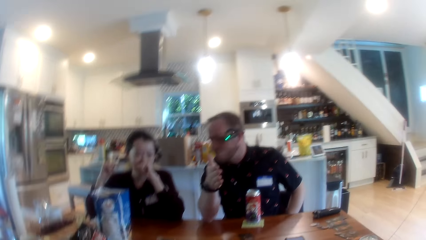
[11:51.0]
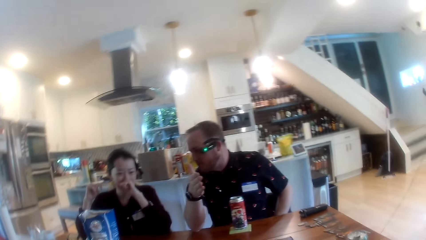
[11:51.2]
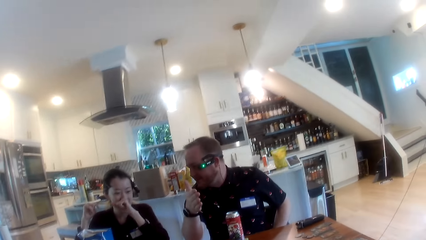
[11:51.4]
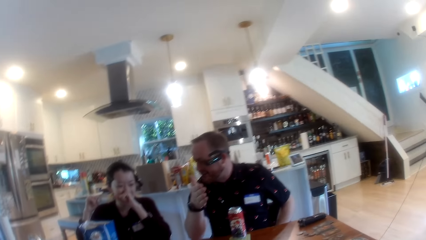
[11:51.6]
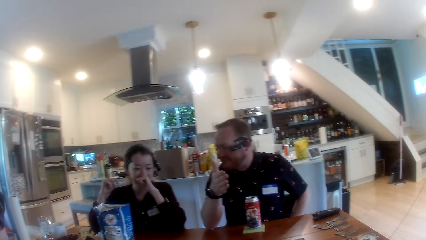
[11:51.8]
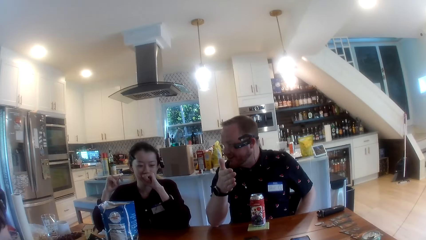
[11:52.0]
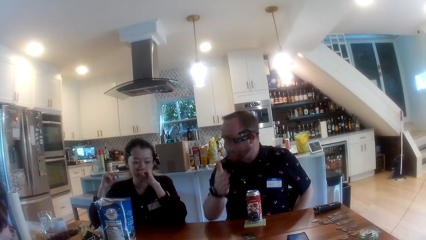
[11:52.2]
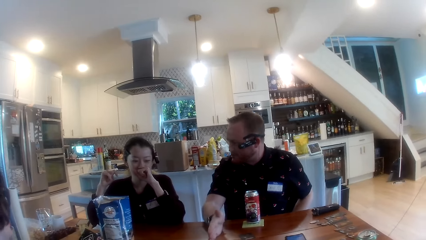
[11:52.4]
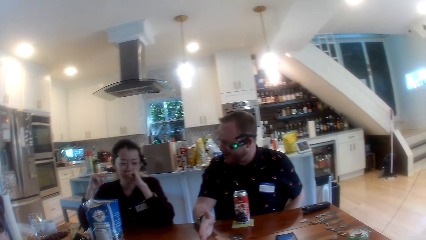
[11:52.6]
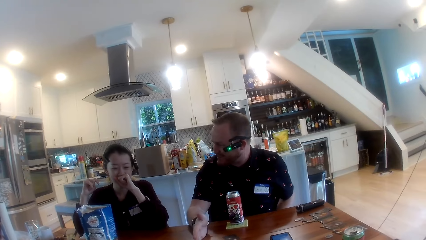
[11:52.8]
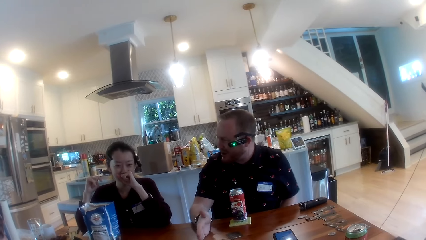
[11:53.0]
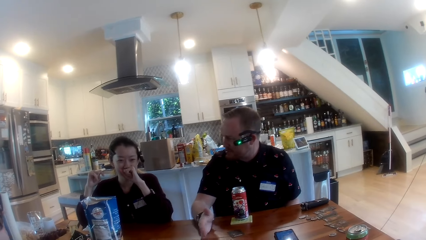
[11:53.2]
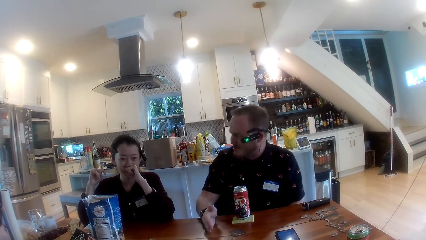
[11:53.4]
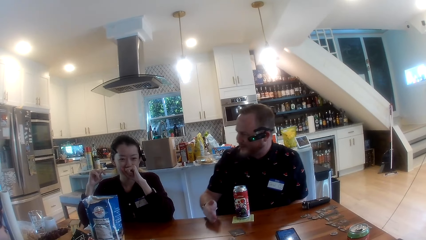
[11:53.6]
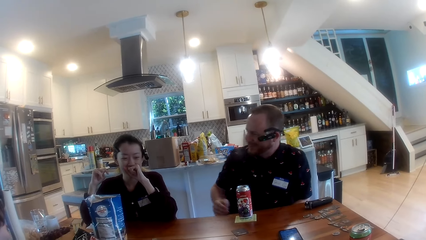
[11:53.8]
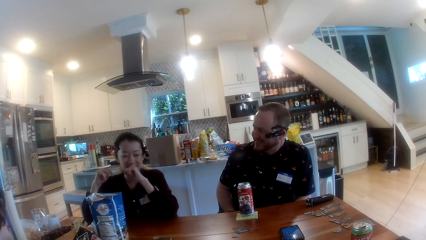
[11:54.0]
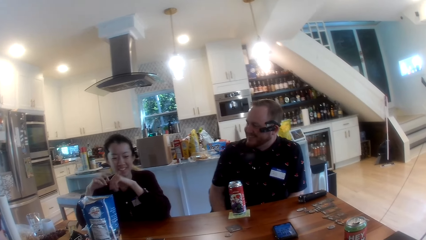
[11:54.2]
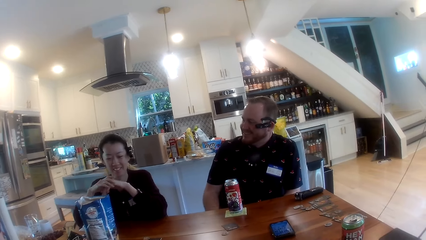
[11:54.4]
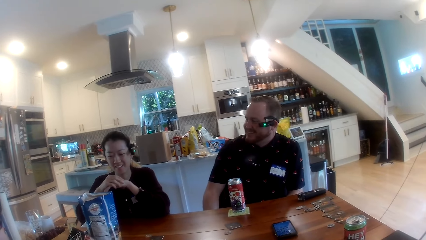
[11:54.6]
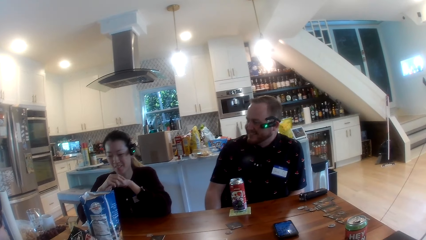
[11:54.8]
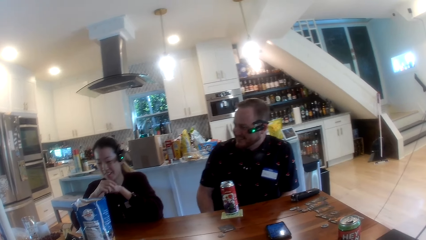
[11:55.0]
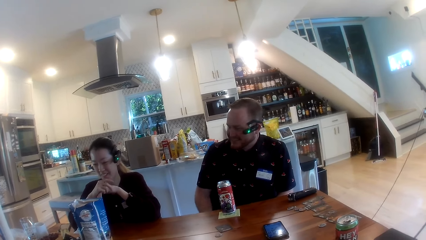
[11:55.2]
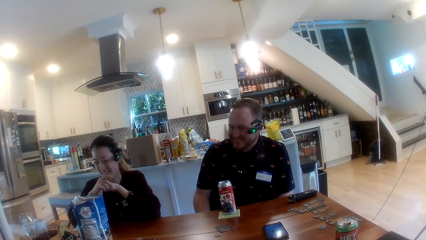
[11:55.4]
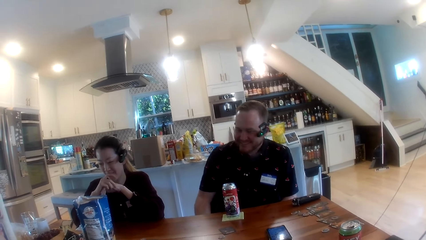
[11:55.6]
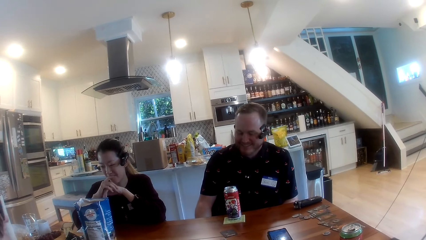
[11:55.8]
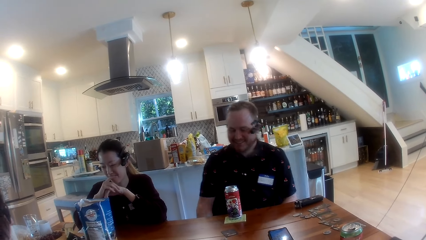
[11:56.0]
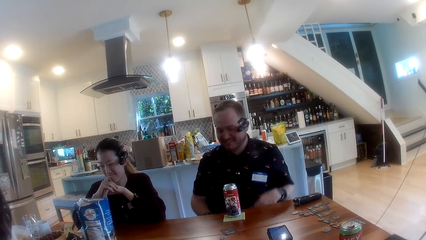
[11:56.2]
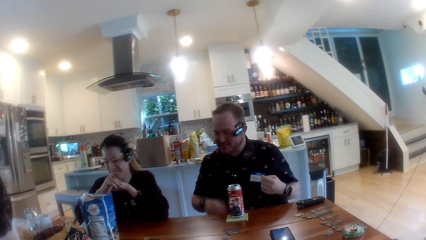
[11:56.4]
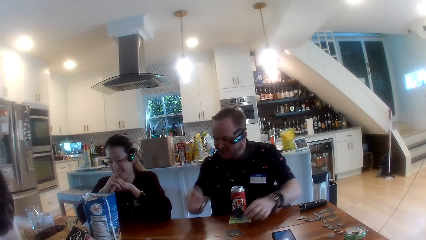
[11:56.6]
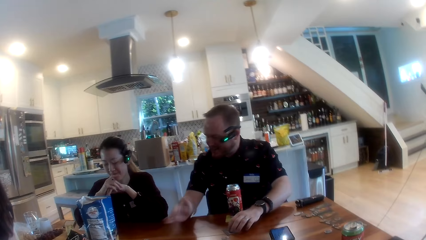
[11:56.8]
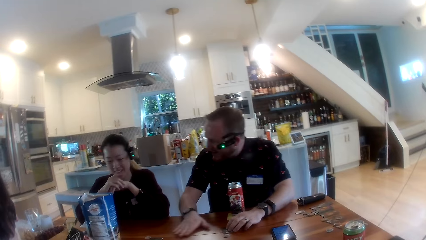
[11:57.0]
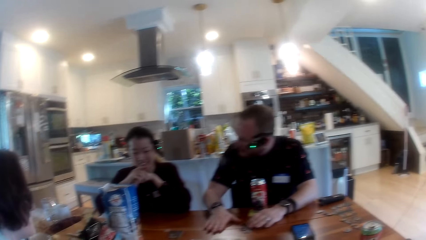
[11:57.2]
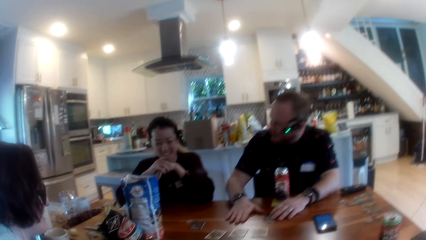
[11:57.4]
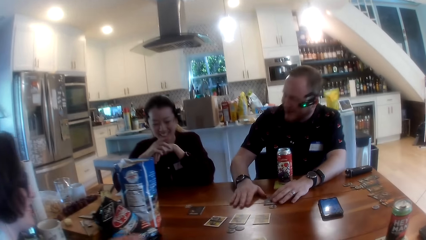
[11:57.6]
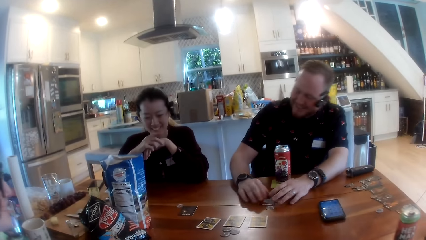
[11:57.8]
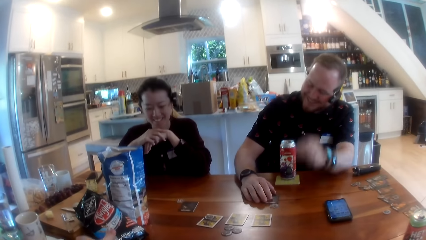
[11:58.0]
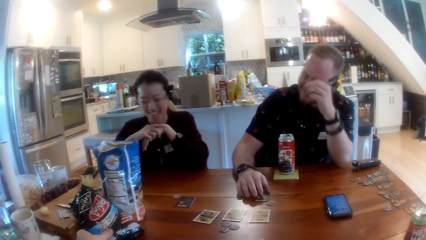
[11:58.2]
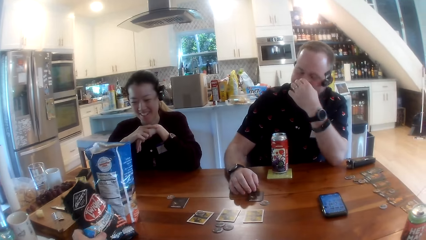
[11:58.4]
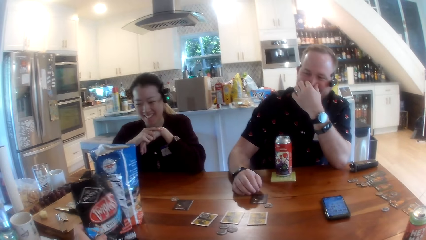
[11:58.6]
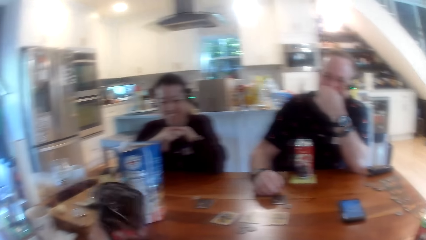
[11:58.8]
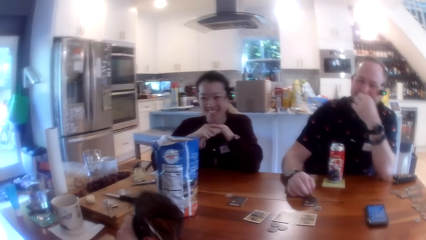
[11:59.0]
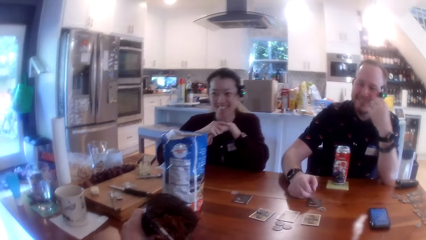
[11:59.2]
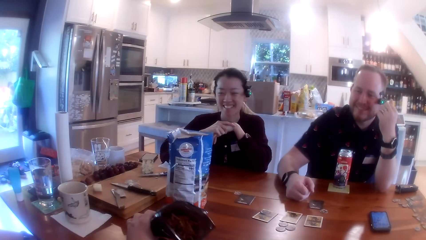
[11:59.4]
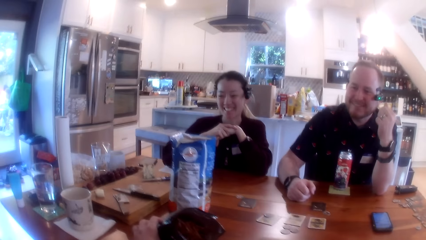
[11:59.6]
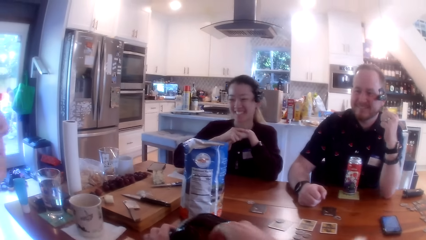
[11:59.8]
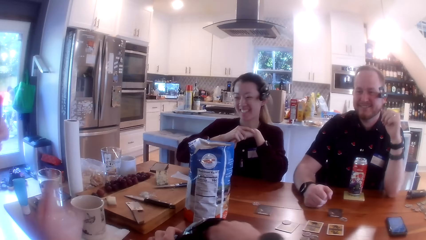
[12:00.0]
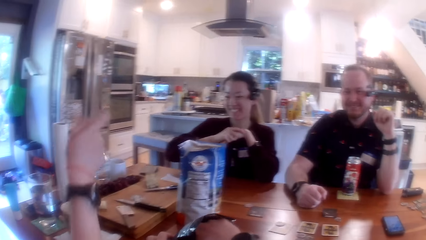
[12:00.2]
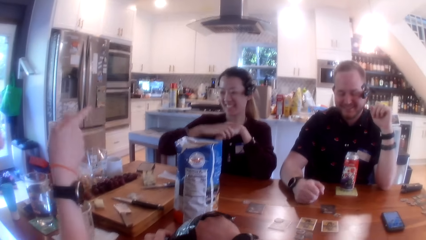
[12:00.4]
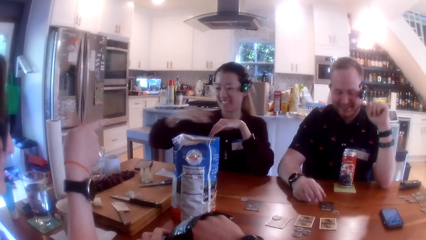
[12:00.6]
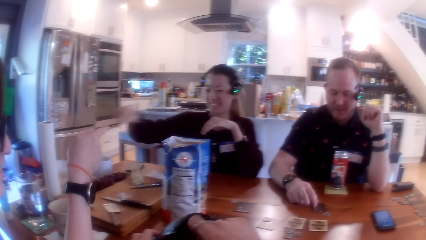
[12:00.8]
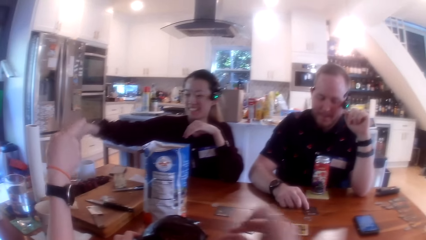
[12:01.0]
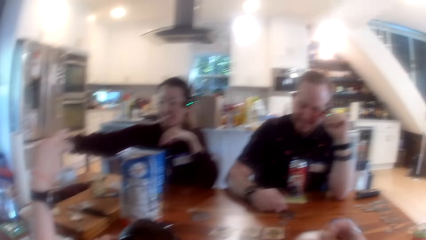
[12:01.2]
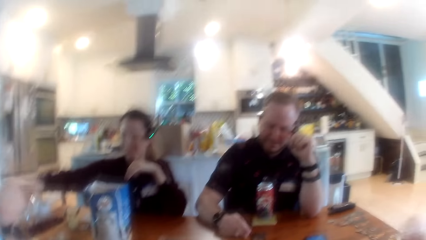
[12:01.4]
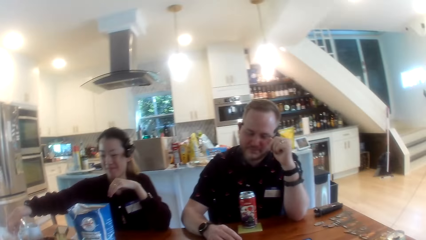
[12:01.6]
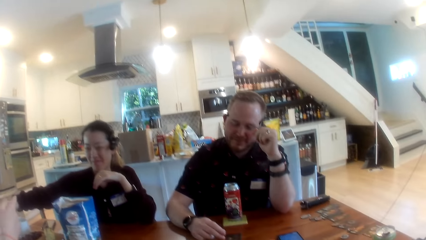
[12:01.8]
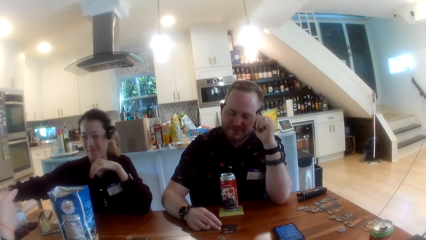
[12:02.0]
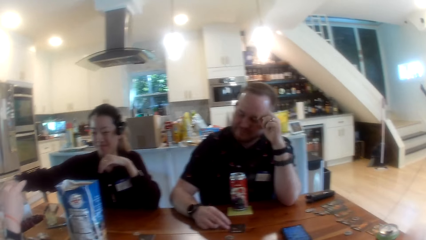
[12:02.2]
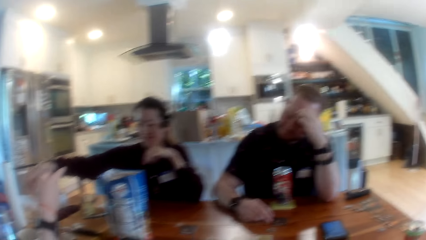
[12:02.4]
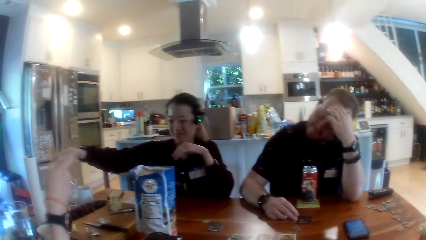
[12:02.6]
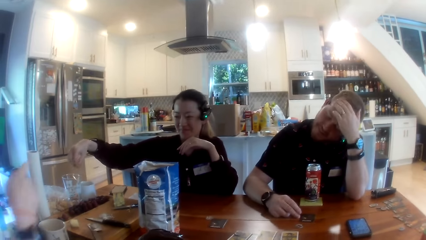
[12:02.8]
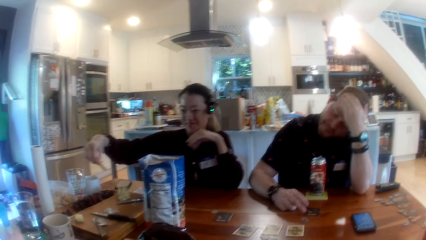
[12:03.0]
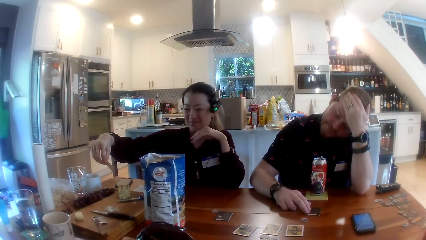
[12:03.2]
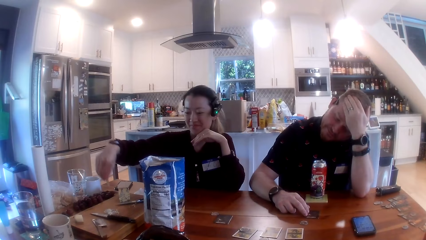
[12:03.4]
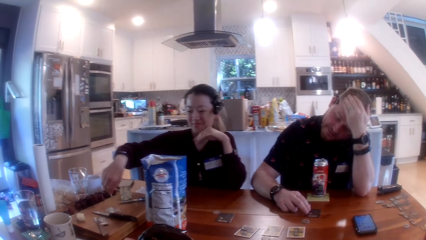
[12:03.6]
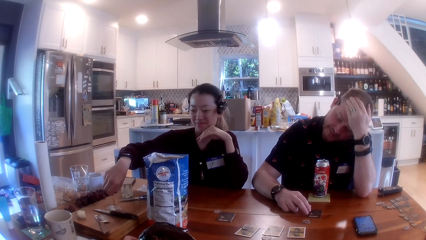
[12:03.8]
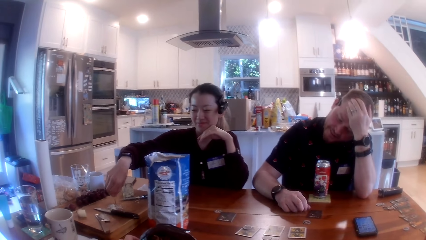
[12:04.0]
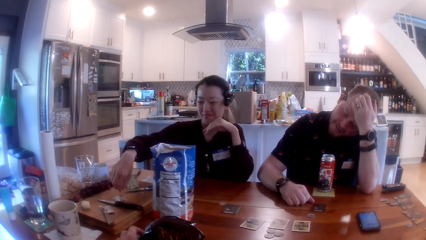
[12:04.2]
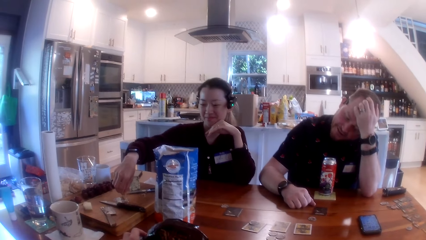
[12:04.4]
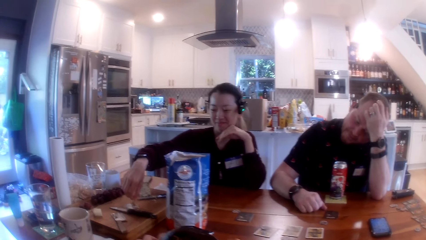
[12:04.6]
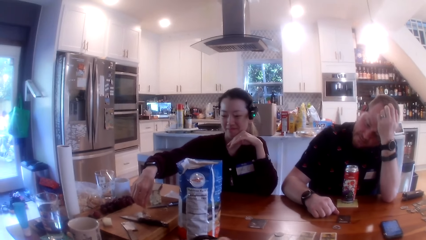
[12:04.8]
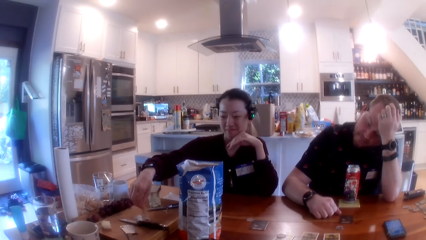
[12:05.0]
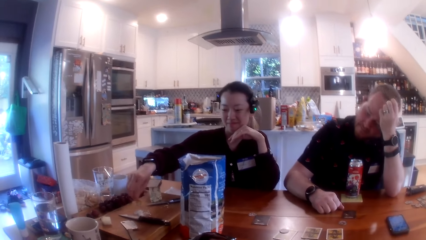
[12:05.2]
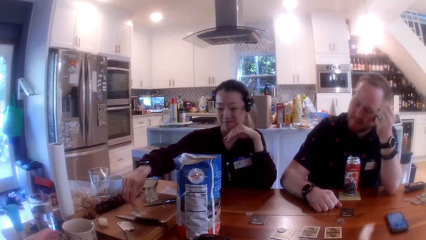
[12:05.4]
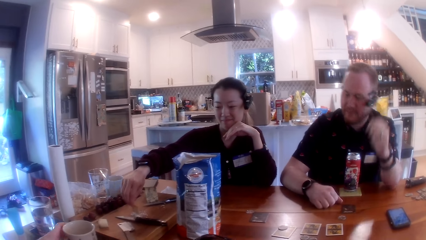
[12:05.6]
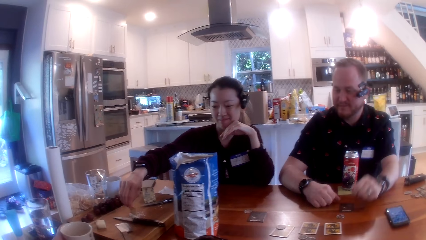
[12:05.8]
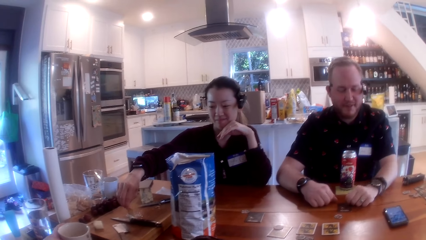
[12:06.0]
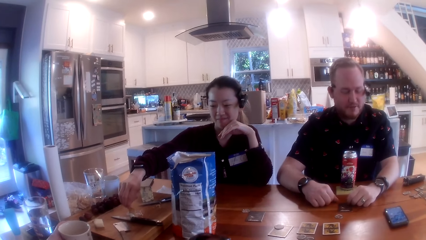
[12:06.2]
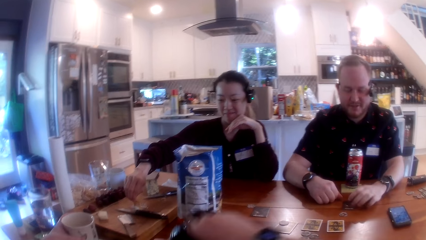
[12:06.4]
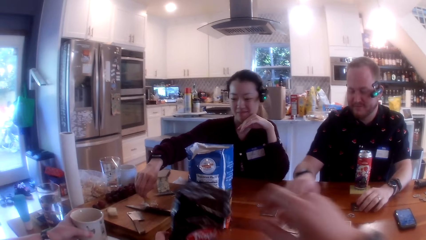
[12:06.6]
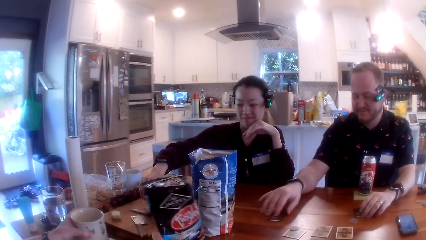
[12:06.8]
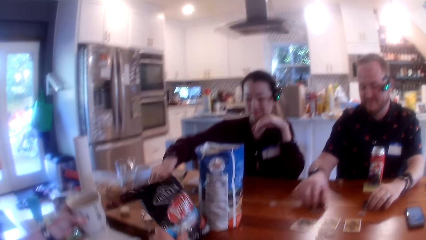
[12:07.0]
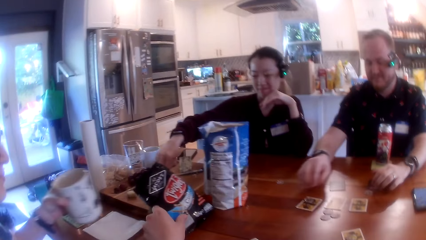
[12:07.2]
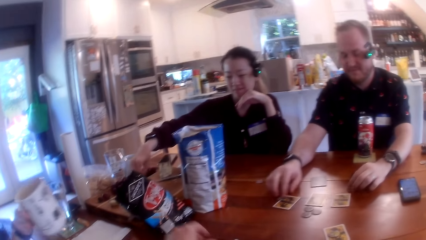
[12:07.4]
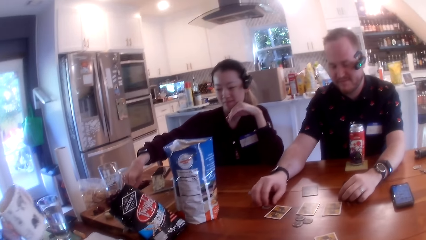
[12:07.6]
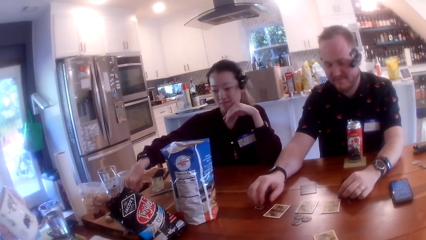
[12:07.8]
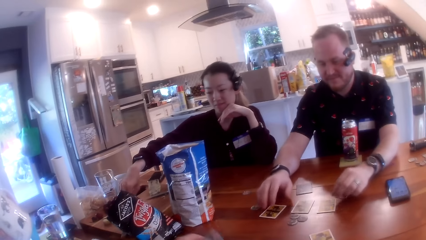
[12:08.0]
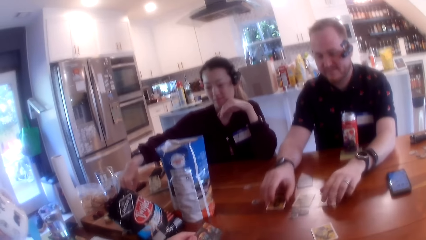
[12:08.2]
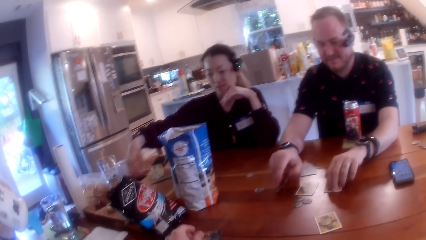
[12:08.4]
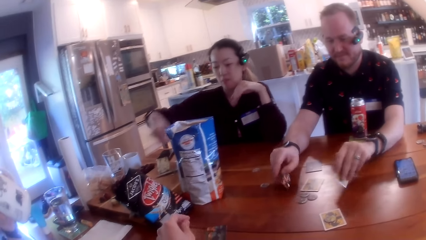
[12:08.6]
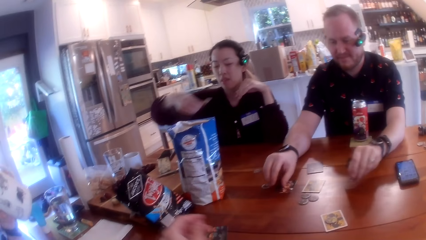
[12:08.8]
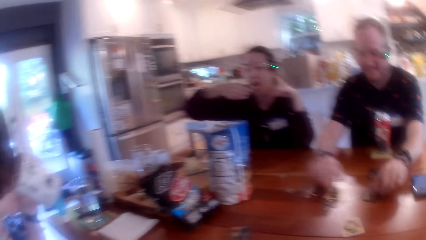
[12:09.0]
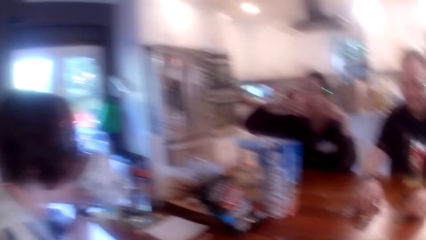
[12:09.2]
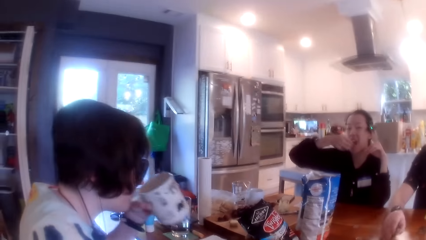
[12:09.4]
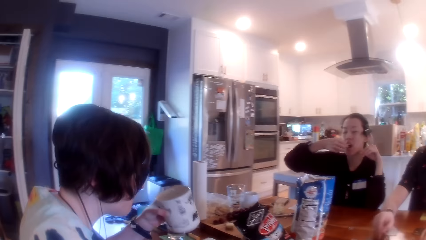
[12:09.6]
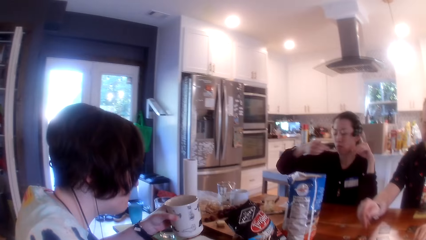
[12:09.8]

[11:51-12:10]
A person talks to the camera wearer. The woman moves the cards on the table with her right hand. The camera wearer holds a nylon pack on the table with his left hand. He takes chips from the nylon pack with his right hand. Another woman holds a chip in her right hand. A third woman picks up the cup from the table with her left hand and drinks tea from the cup in her left hand. The man turns over the cards on the table with both hands. The second woman eats the chips in her right hand.
